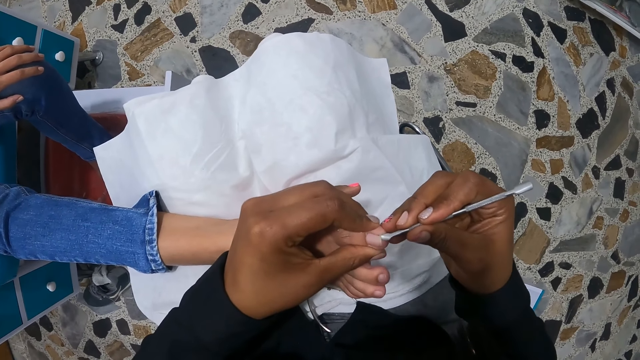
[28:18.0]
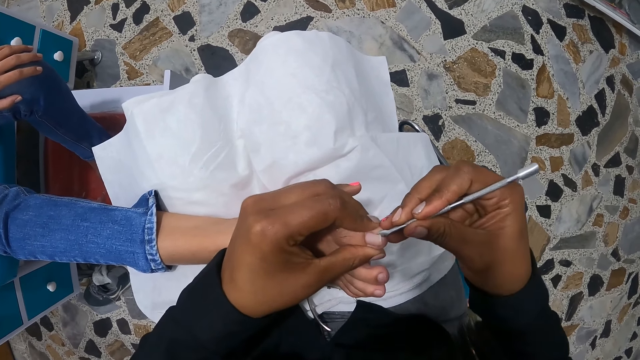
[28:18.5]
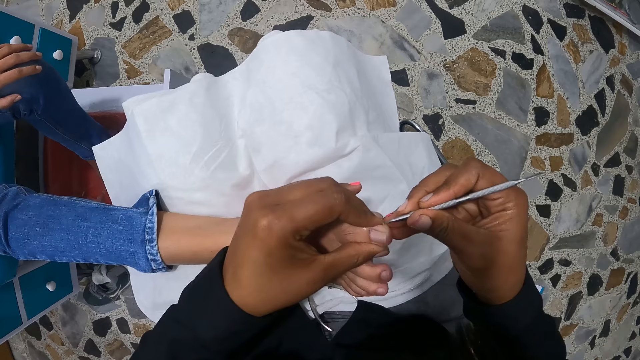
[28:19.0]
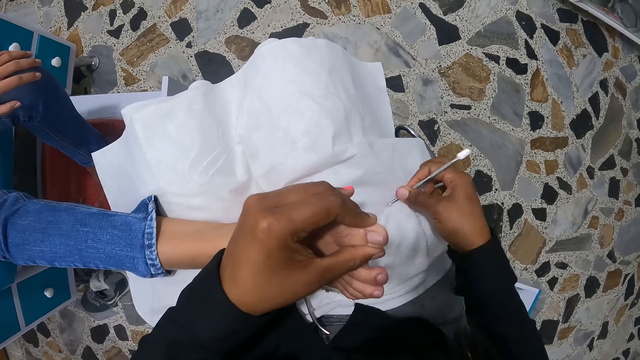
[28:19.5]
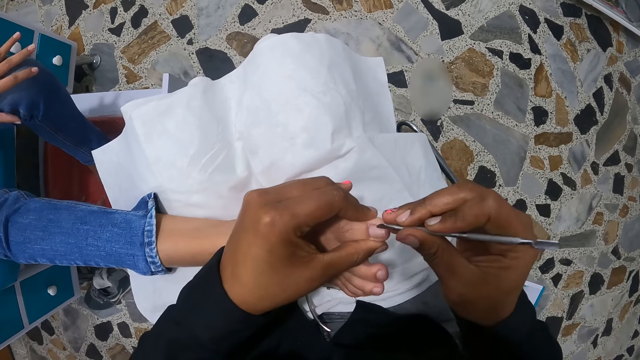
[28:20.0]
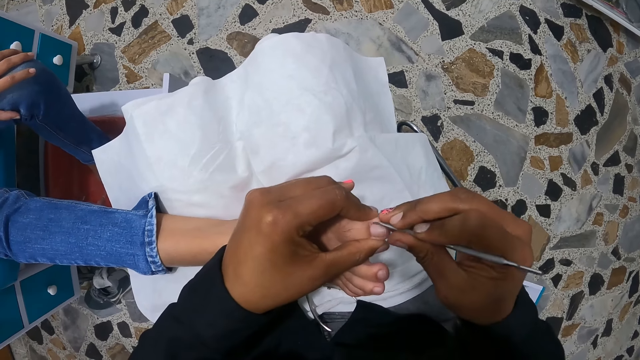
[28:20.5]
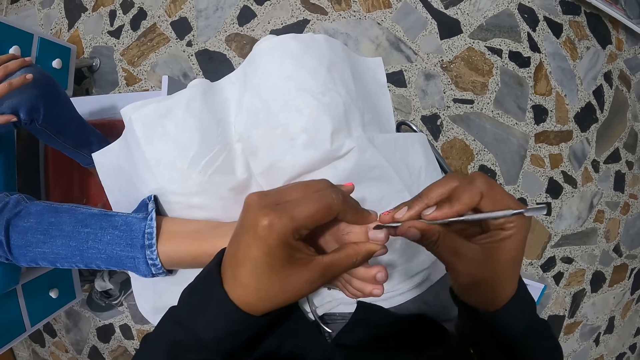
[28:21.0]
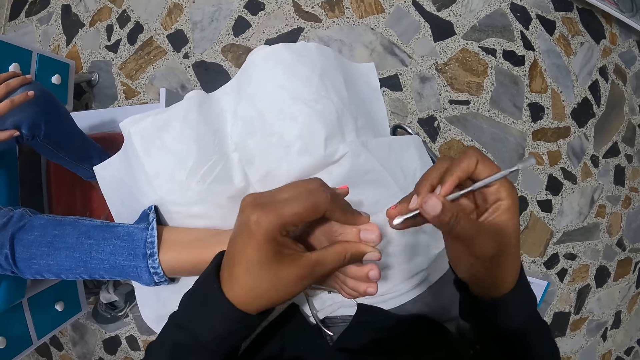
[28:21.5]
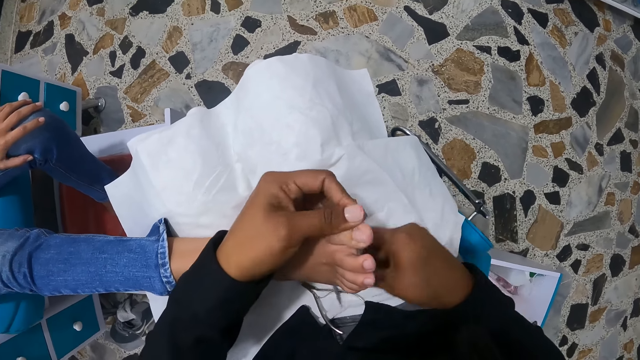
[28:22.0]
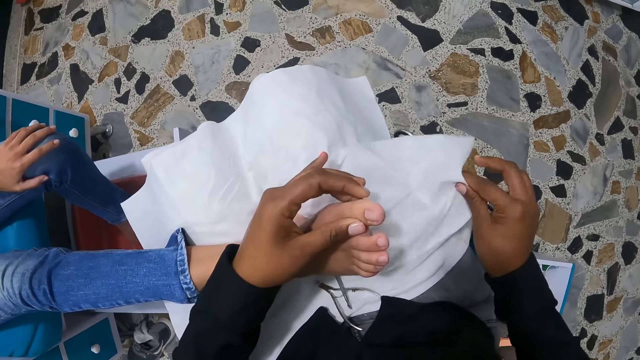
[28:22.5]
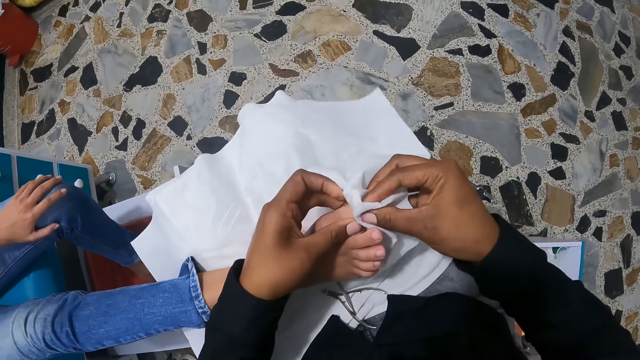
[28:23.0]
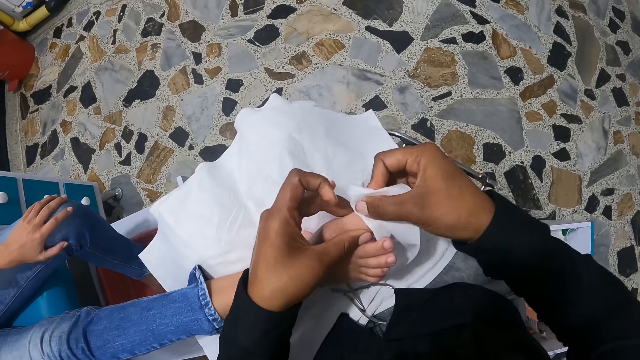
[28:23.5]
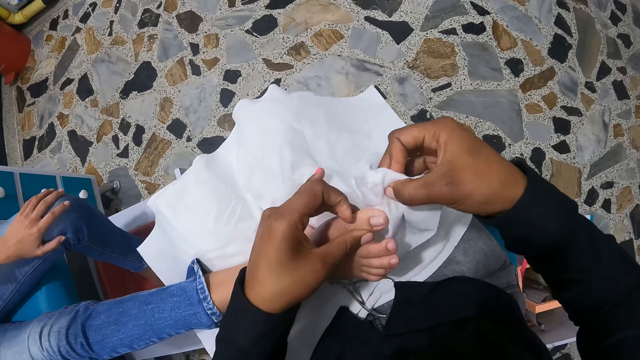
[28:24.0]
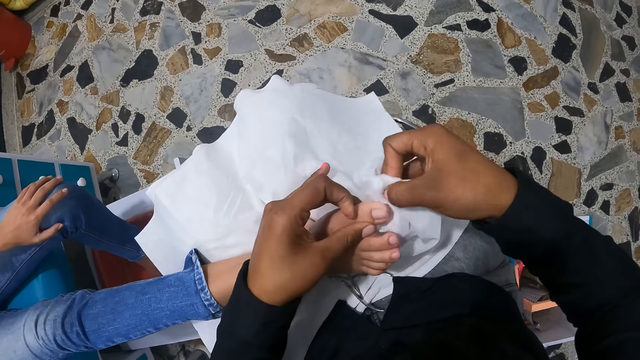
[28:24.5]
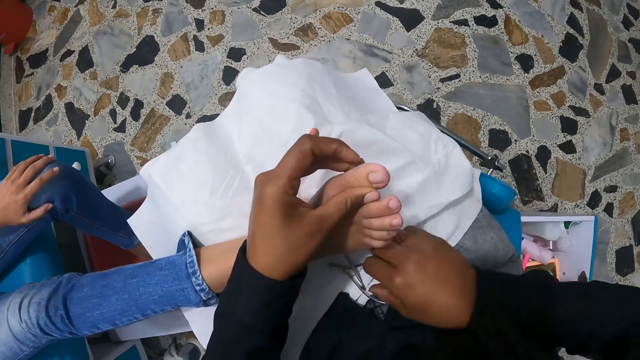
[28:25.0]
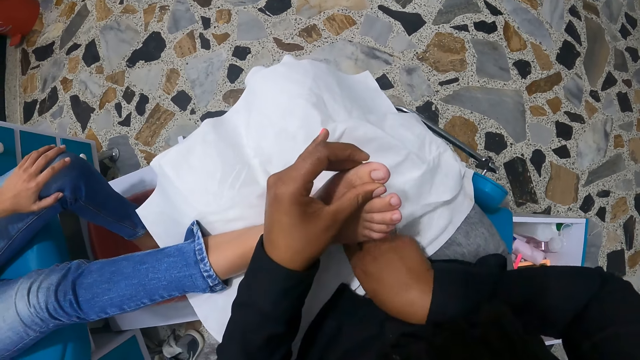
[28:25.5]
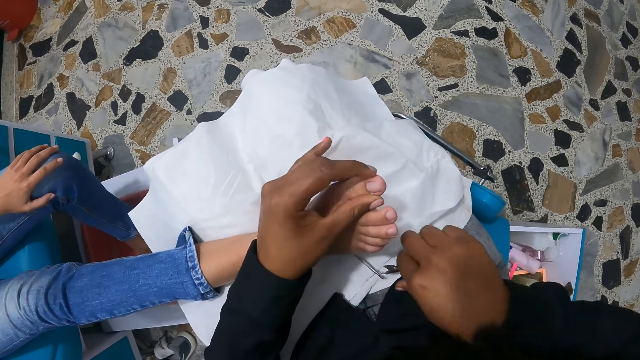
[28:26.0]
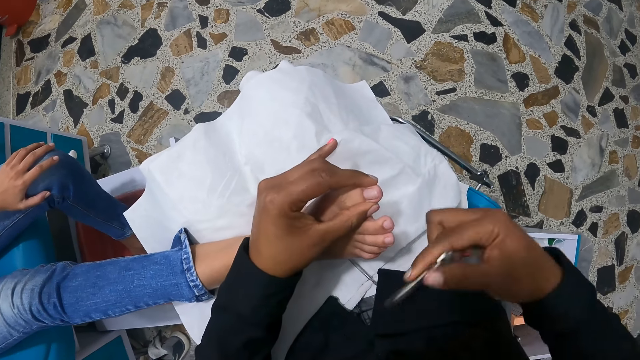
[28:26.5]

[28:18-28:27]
The camera wearer cleans the cuticle pusher on the cloth on her lap. She files the big right toe of the woman with the cuticle pusher in her right hand. She cuts the nail with the cuticle pusher or cuticle nail pusher. She drops the cuticle pusher on her lap with her right hand. She picks up a cloth. She wipes the big right toe of the woman with the cloth in her right hand. She drops the cloth on the lap with her right hand. She picks up the nail nippers from her lap with her right hand.

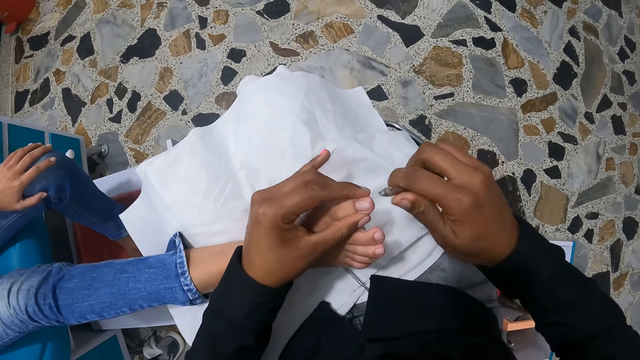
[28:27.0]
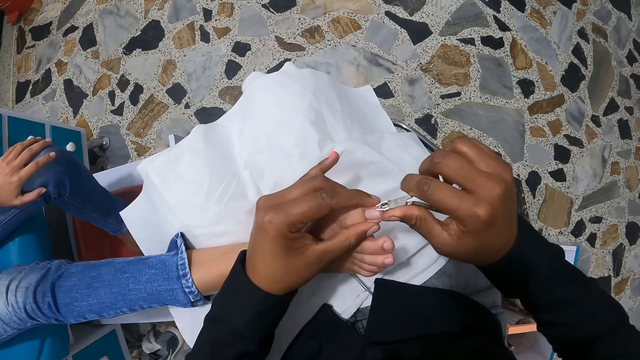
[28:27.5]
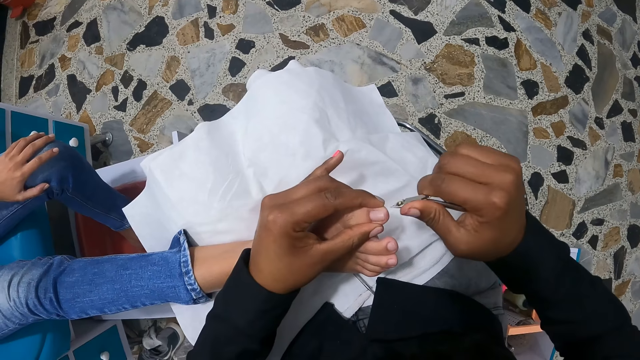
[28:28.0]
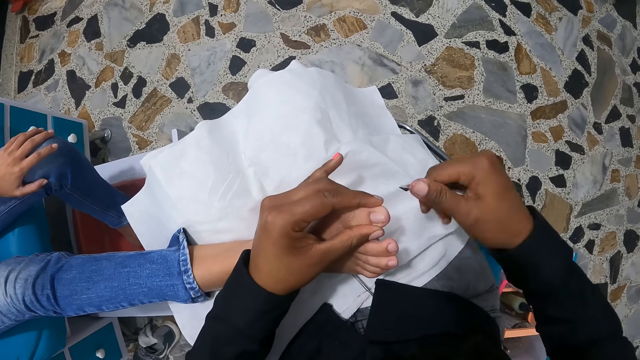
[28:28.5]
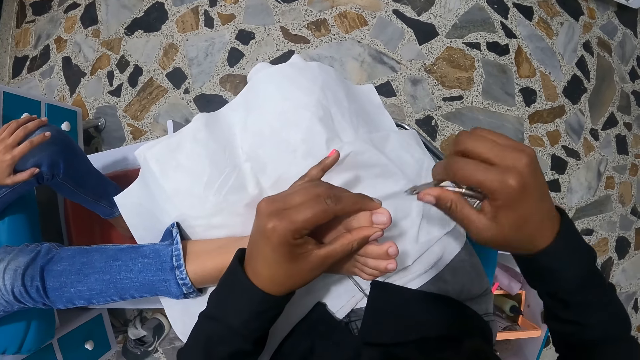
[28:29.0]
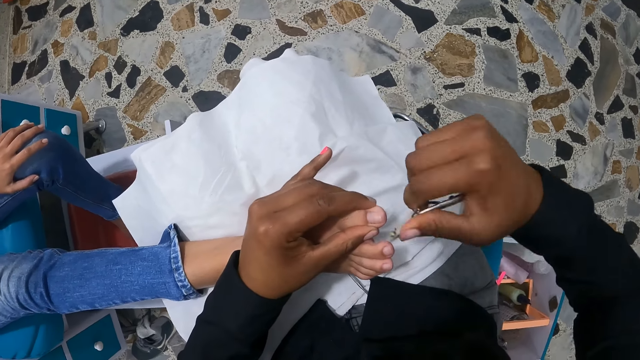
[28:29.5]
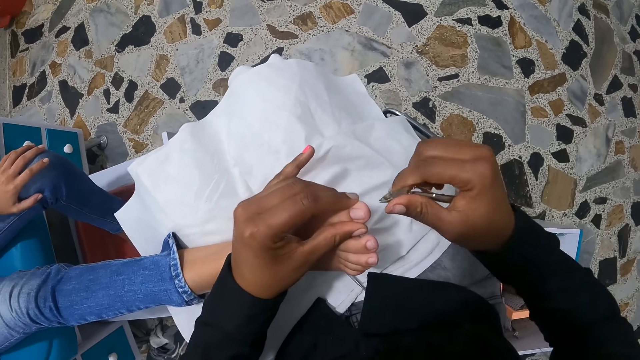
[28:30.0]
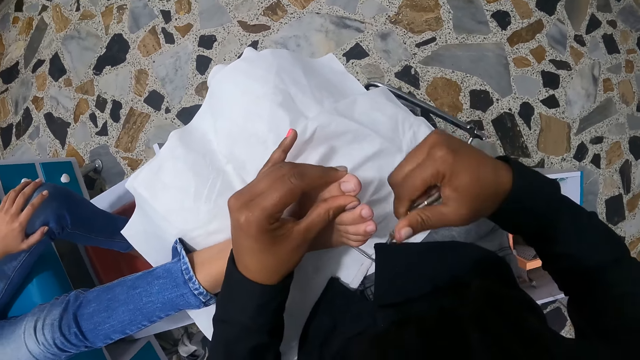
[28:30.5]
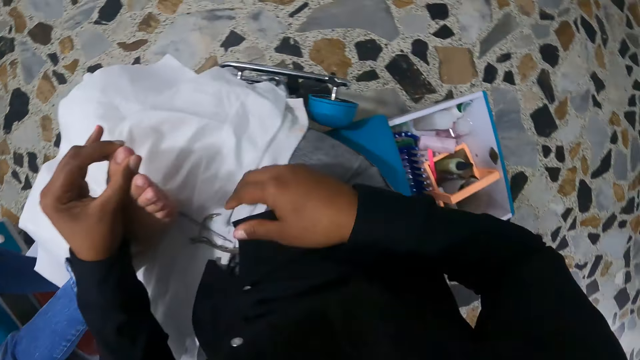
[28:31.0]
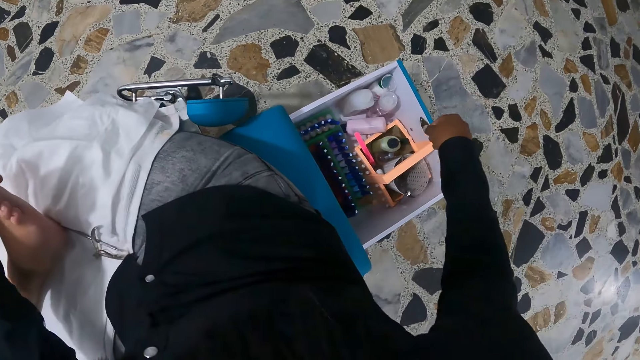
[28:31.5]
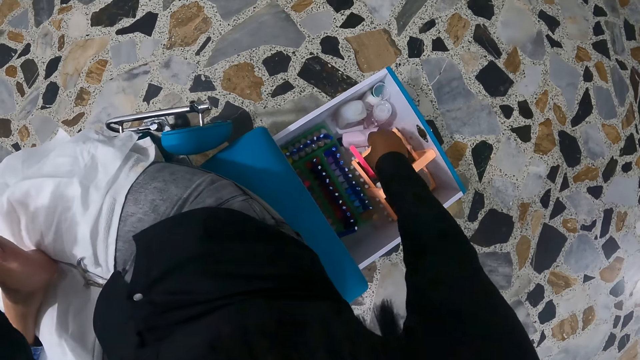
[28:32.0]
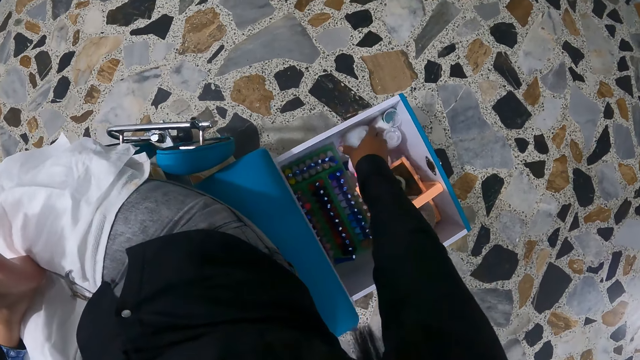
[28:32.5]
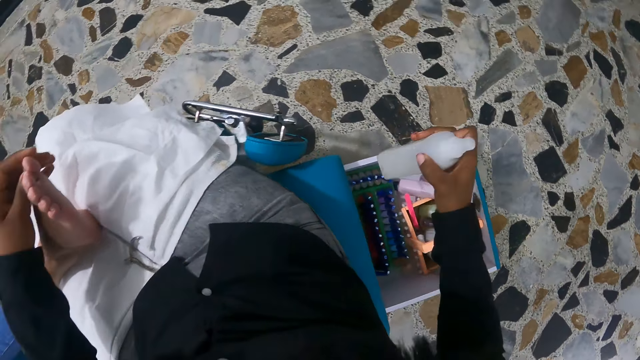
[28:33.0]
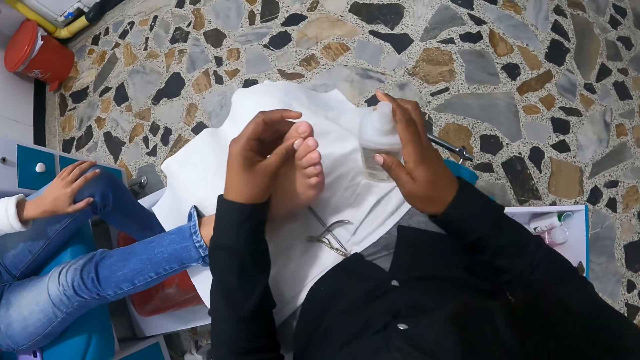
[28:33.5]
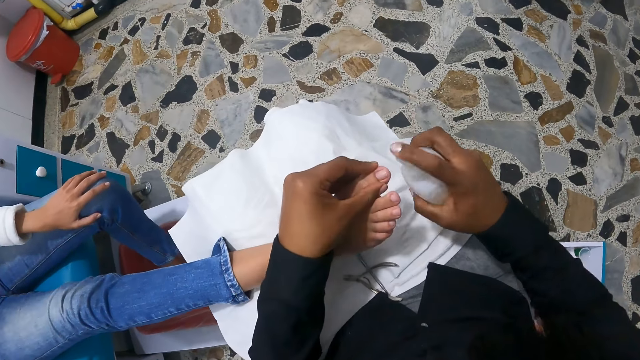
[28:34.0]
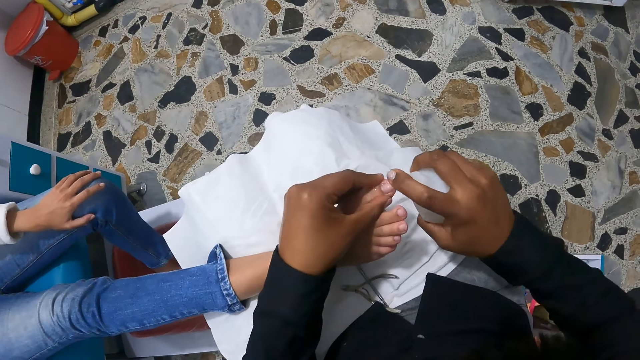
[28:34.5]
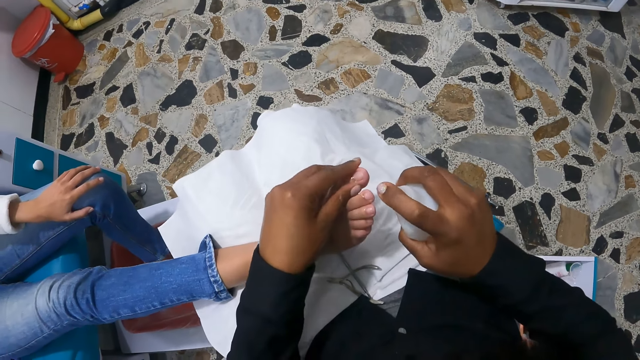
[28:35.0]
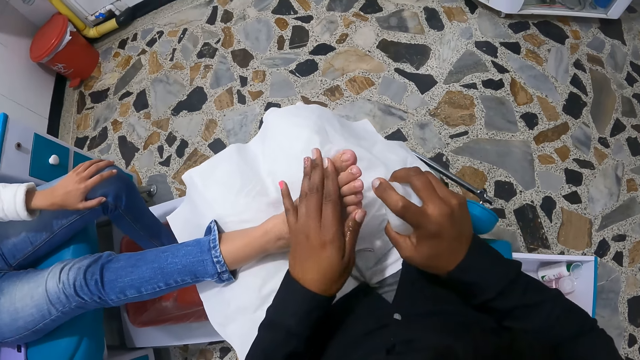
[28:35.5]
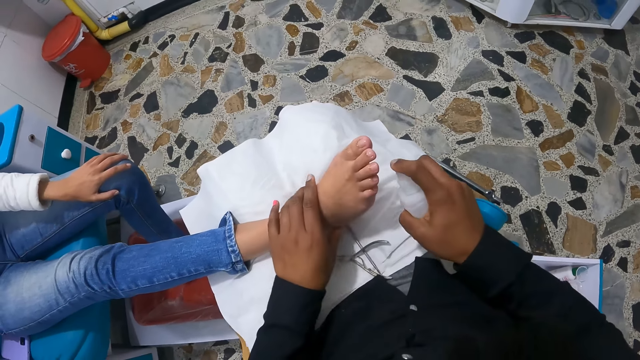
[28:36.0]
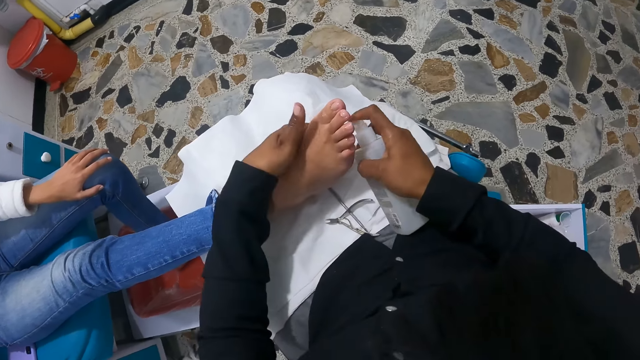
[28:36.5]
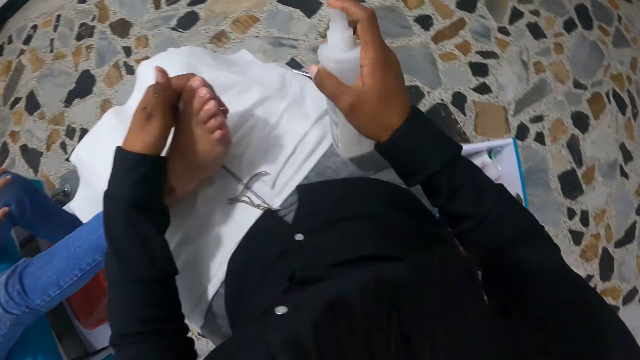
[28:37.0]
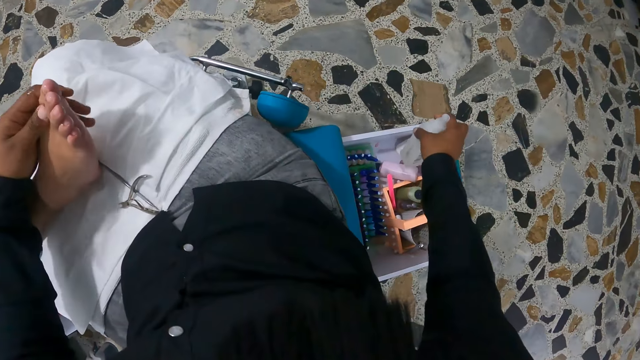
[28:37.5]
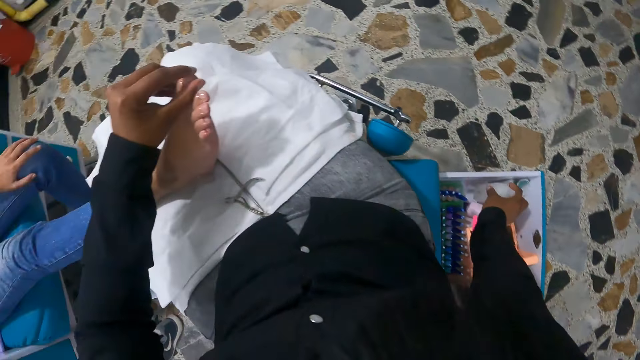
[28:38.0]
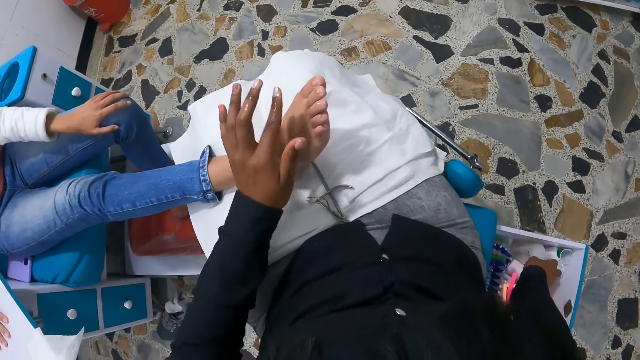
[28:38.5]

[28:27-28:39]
The camera wearer trims the big right toe nail of the woman with the nail nippers in her right hand. She cleans the nail nippers on the cloth on her lap. She trims the big right toe nail of the woman with the nail nippers in her right hand. She wipes the nail with a finger. She drops her nail nippers on her lap with her right hand. She turns around. She picks up a spray bottle from a box on the ground with her right hand. She sprays on the toe nails of the woman with the spray bottle. She rubs the right leg of the woman with her left hand. She drops the spray bottle in the box with her right hand.
